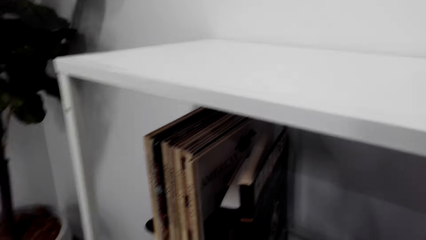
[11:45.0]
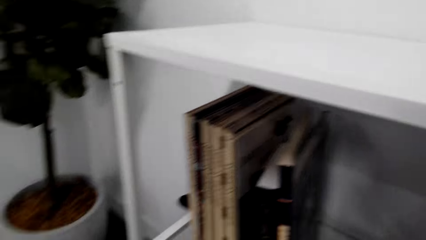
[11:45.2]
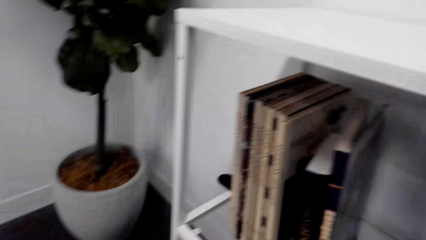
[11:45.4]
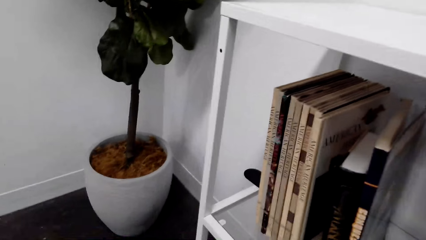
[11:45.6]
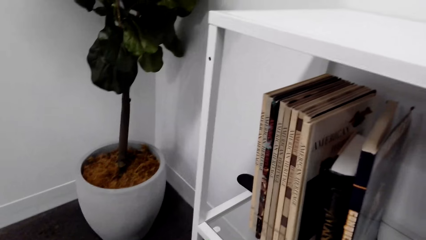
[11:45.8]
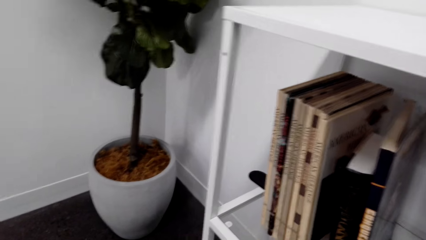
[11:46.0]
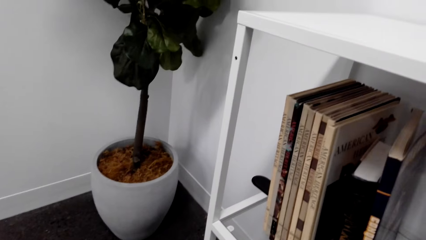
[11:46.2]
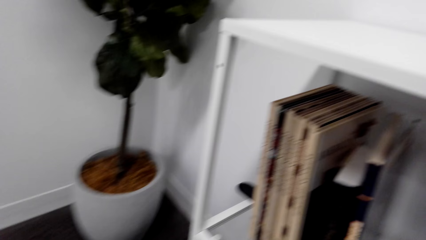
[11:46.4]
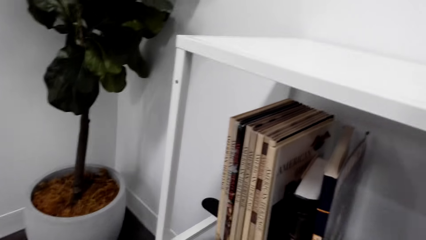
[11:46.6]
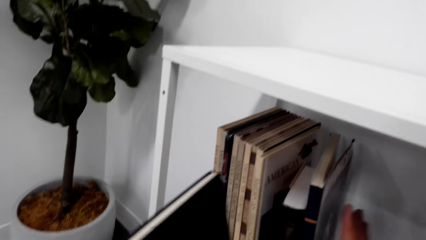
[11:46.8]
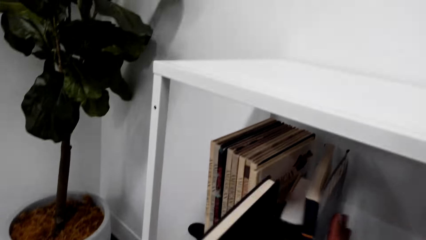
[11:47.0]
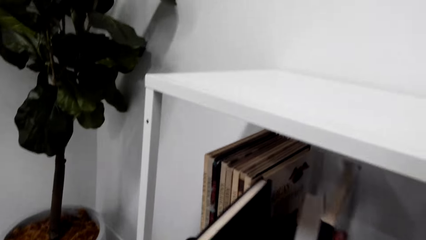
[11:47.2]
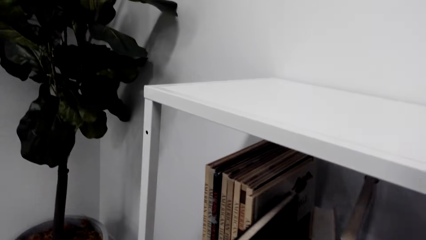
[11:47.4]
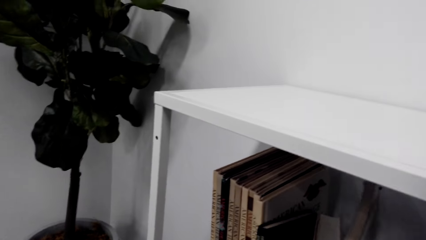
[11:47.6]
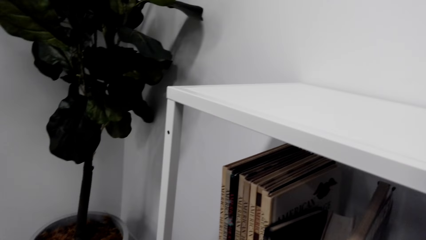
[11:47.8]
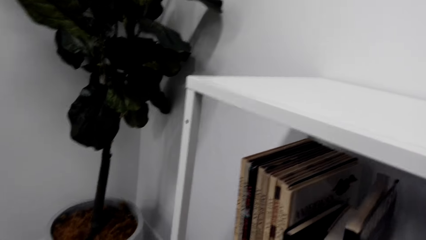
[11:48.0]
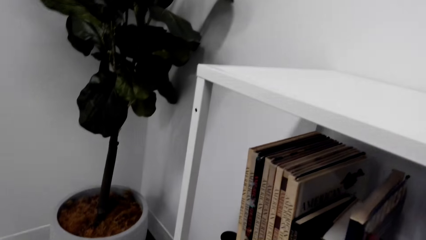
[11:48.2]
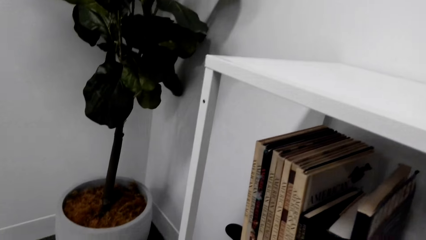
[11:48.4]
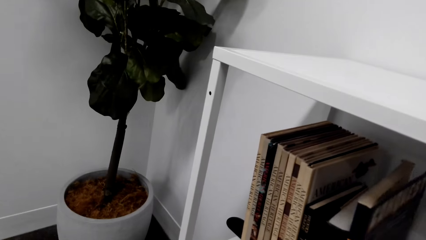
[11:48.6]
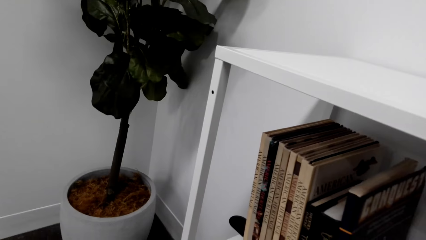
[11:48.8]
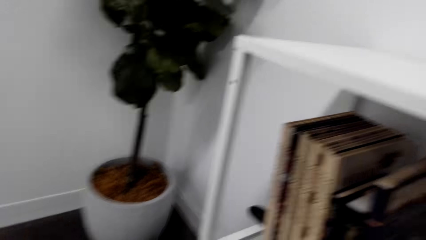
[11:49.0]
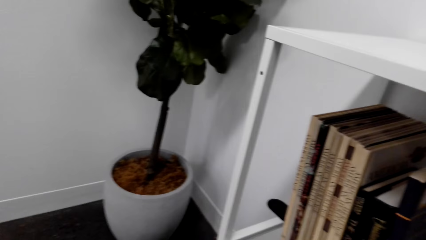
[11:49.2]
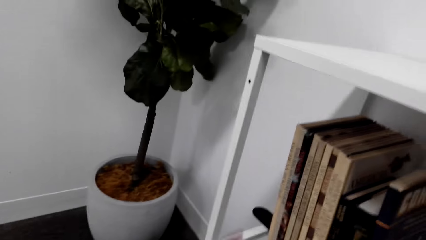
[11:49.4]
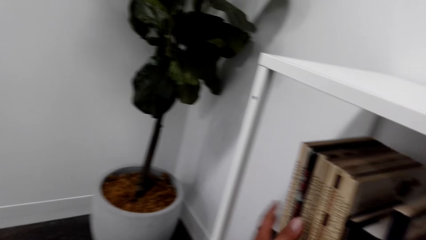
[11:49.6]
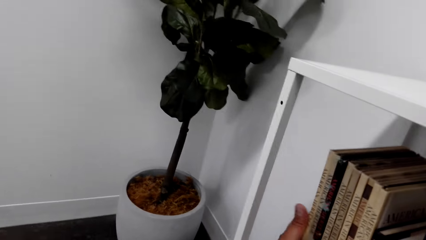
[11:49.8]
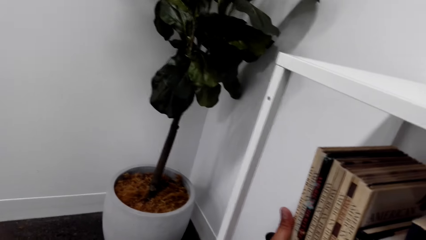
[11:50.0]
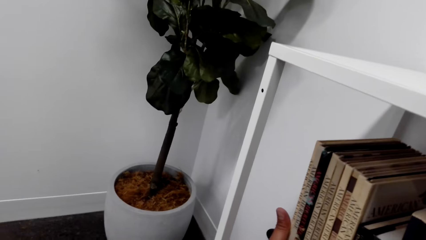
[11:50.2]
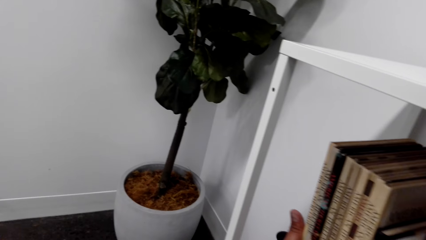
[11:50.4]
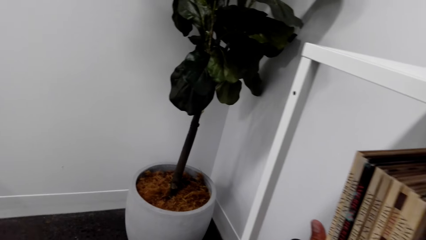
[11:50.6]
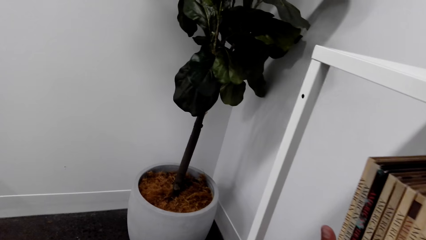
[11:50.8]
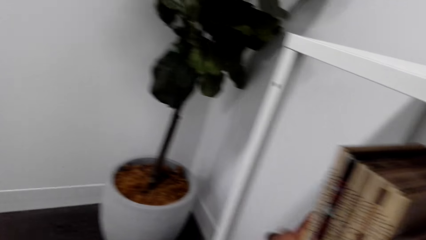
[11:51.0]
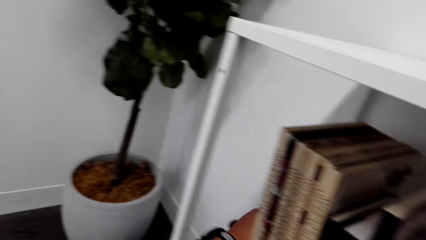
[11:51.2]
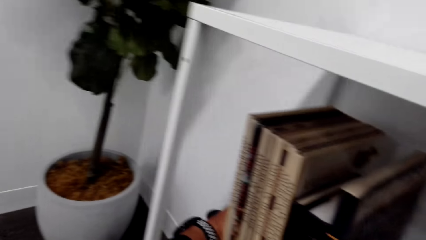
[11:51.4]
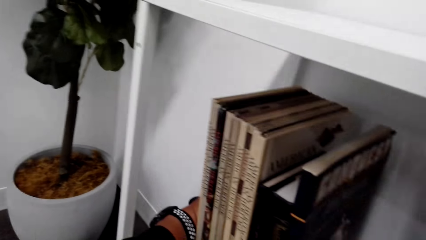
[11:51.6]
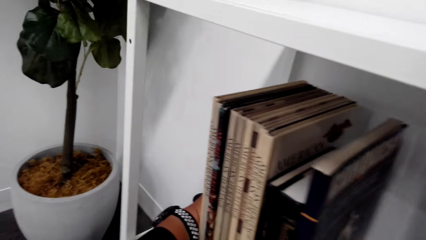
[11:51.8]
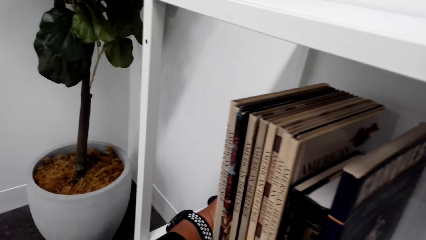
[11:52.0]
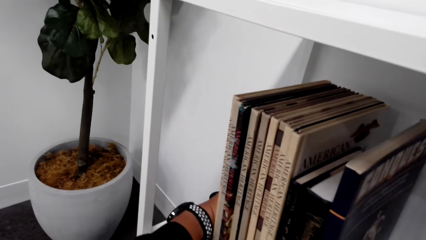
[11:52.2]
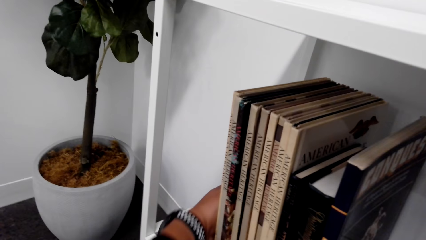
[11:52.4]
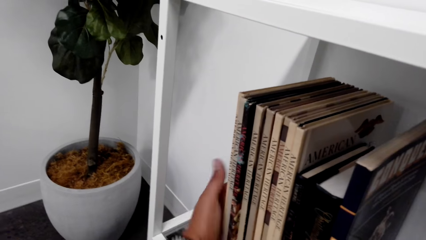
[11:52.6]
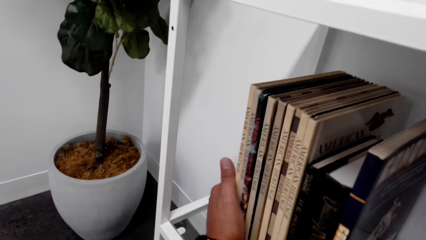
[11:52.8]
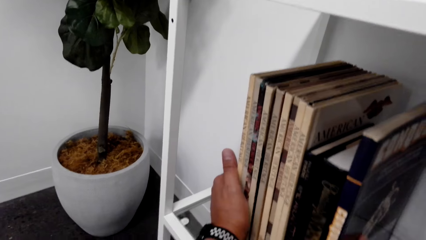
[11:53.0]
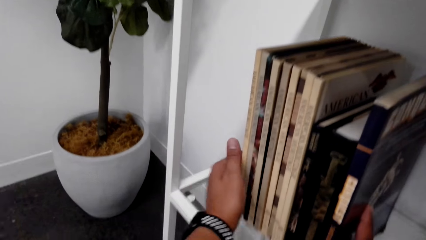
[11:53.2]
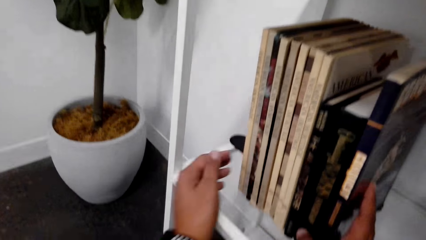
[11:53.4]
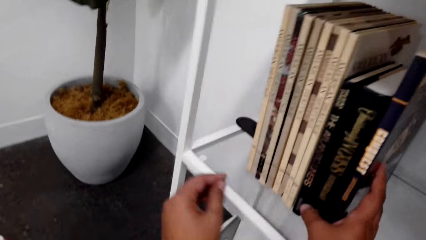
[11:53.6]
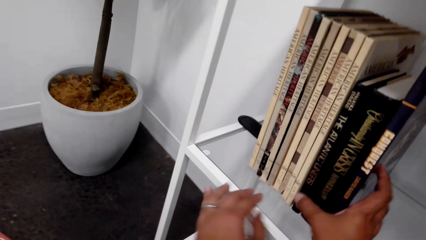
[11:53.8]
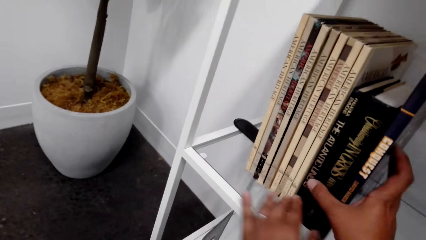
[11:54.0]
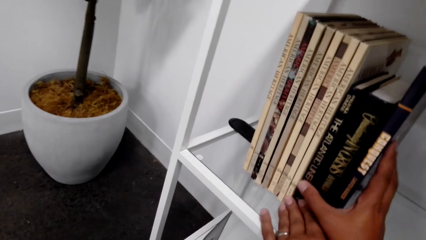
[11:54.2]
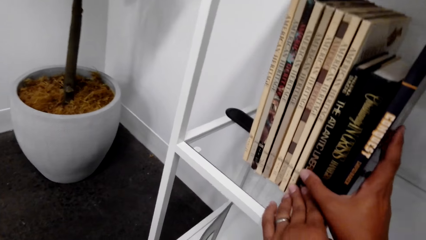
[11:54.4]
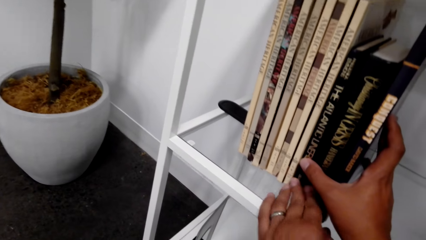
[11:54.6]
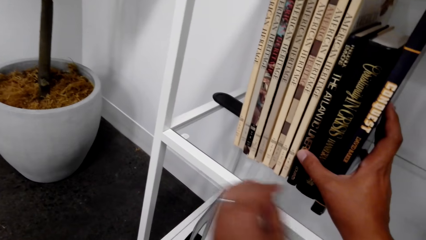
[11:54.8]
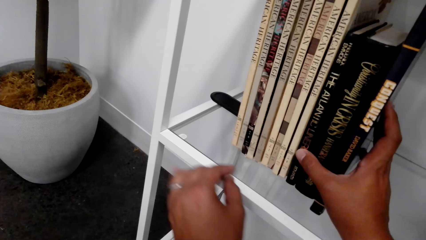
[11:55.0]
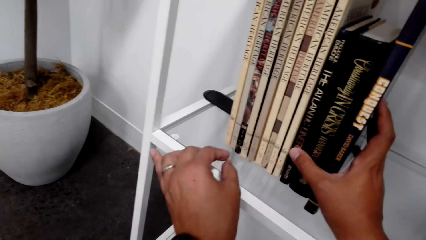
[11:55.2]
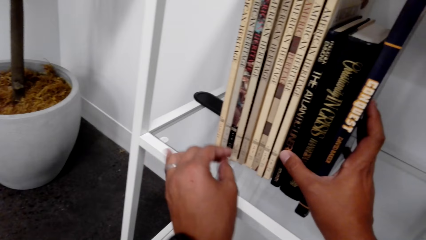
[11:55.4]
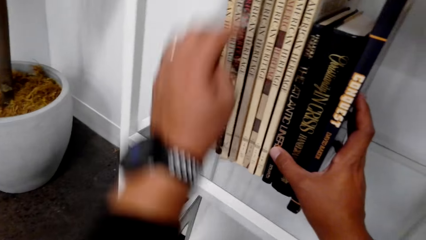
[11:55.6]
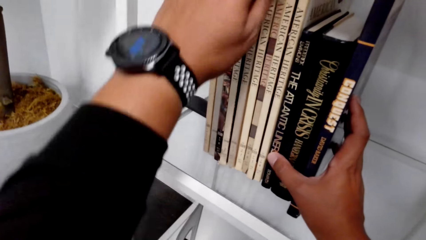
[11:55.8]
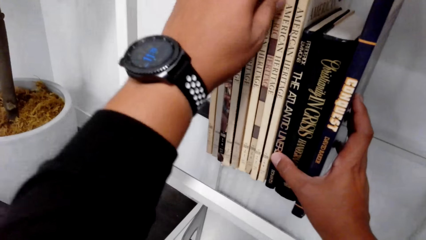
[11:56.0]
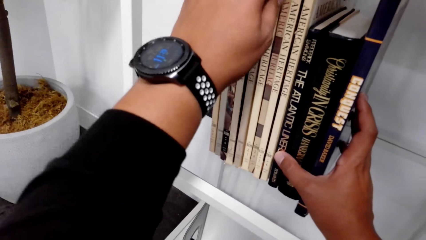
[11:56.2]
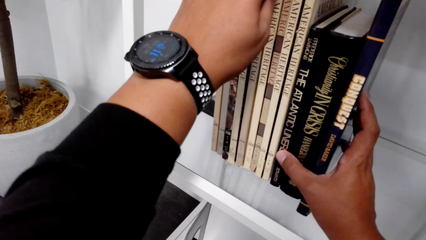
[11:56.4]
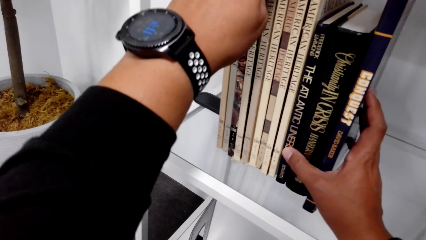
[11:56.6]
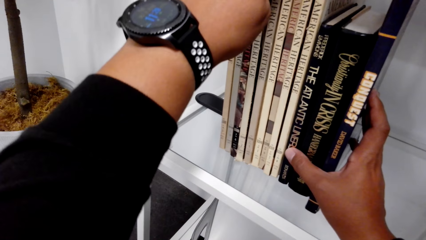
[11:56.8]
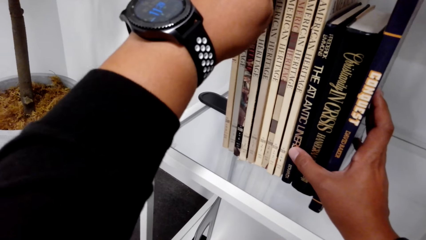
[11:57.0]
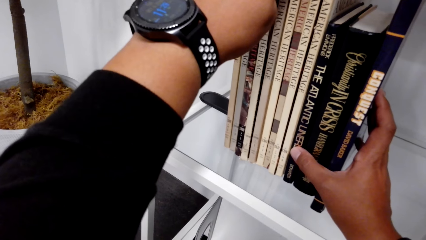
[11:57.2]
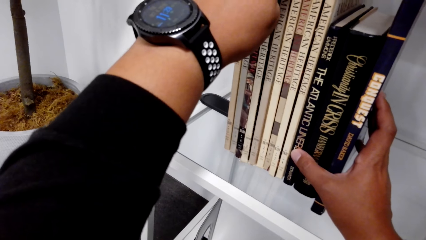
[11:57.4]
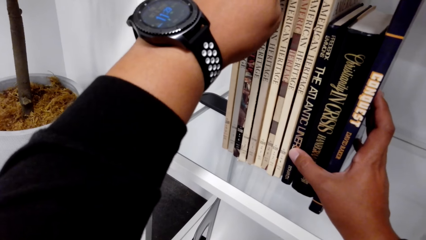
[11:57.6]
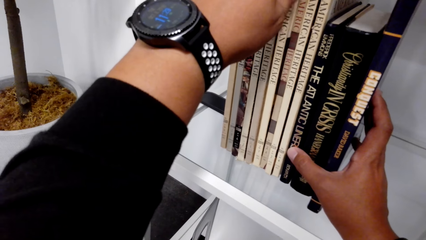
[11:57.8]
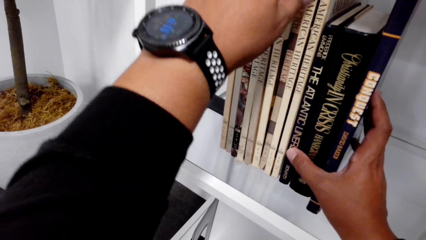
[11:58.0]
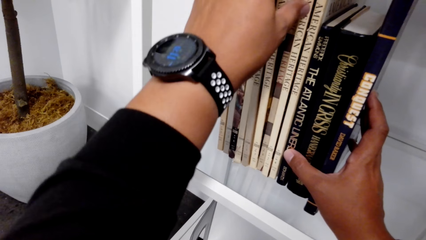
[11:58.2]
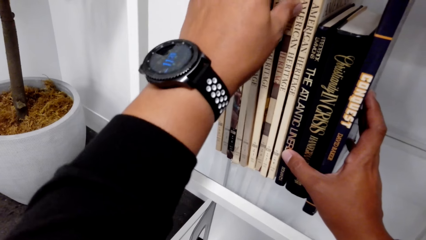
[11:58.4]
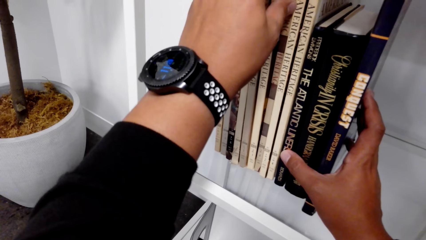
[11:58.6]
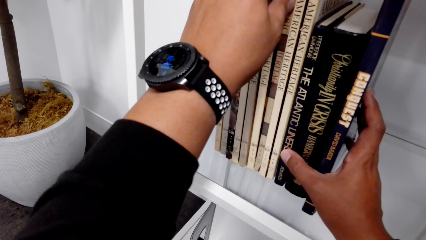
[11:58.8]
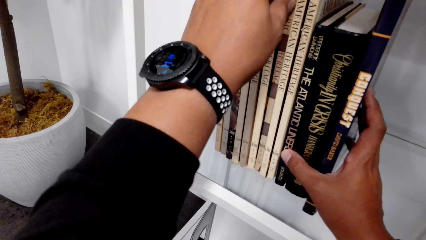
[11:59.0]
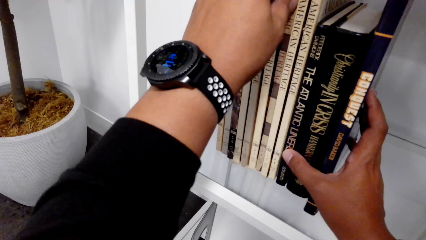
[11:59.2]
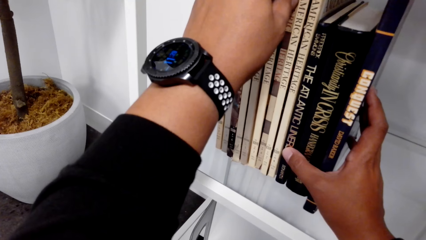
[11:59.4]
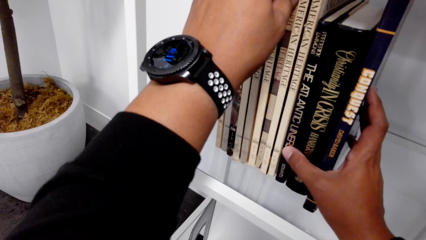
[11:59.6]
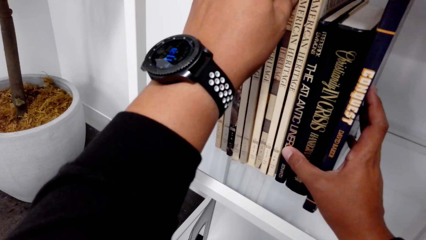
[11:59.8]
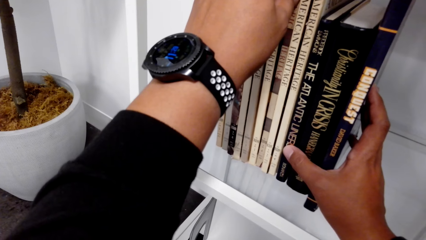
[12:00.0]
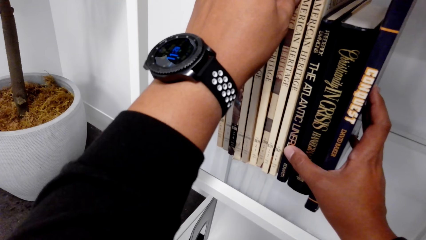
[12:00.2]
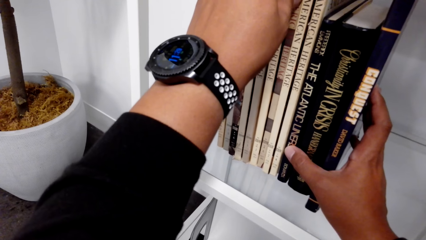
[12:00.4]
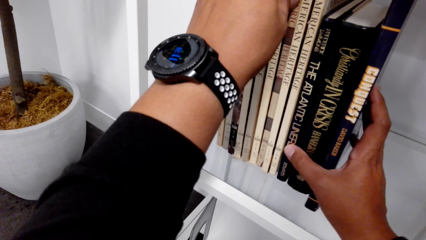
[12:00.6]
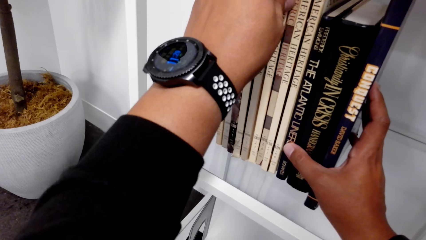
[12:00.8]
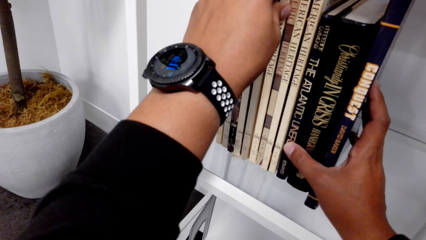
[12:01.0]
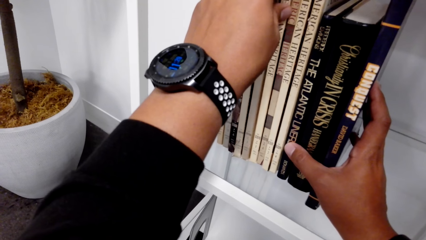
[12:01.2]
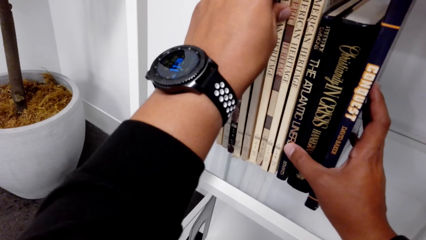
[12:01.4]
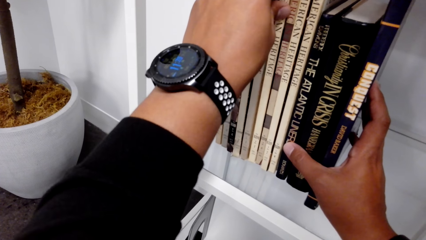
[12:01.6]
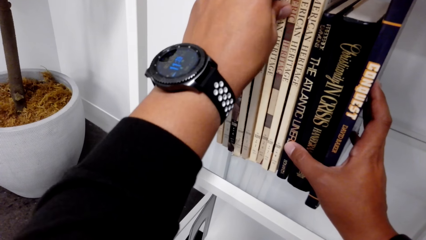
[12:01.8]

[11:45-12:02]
The camera wearer looks around the room. They put a book on the shelf. They adjust the books on the shelf.
